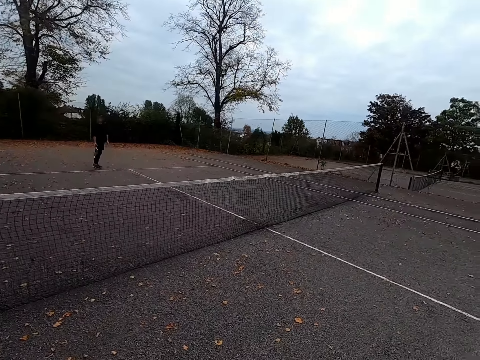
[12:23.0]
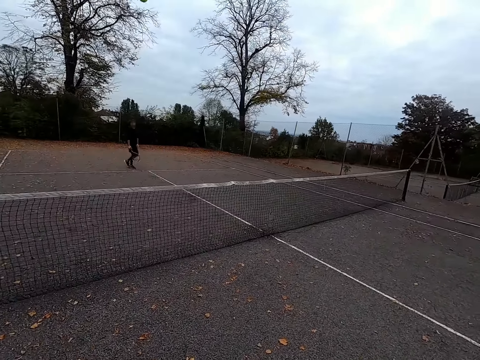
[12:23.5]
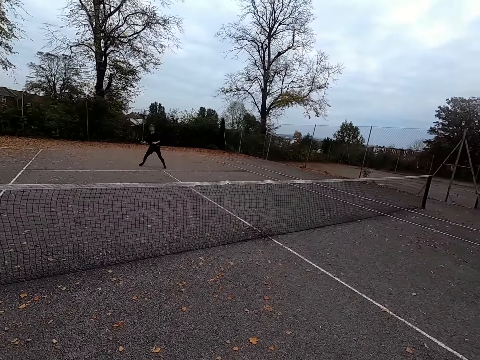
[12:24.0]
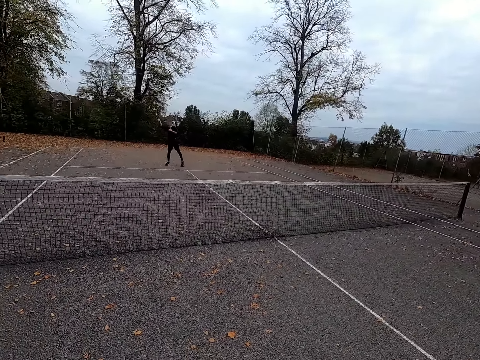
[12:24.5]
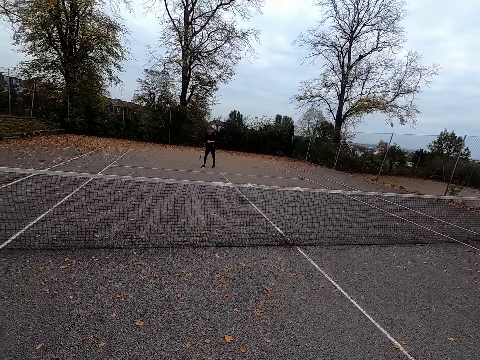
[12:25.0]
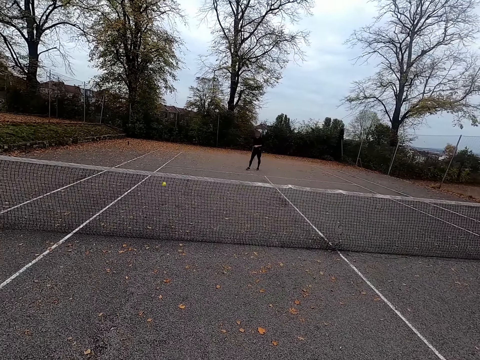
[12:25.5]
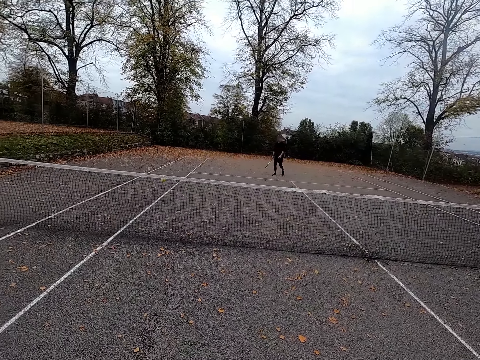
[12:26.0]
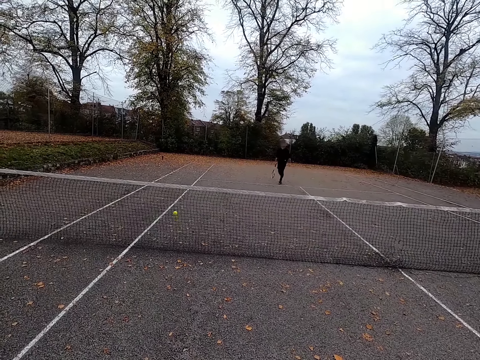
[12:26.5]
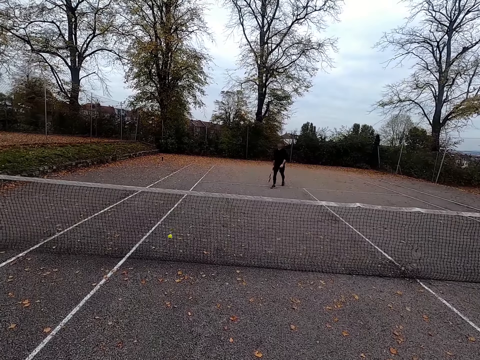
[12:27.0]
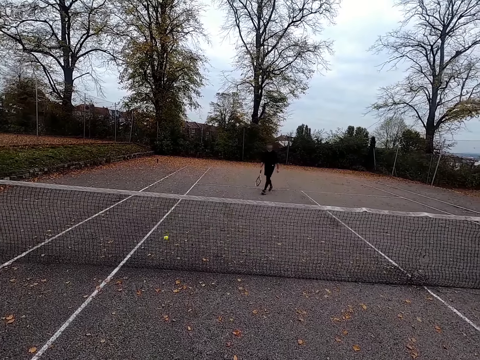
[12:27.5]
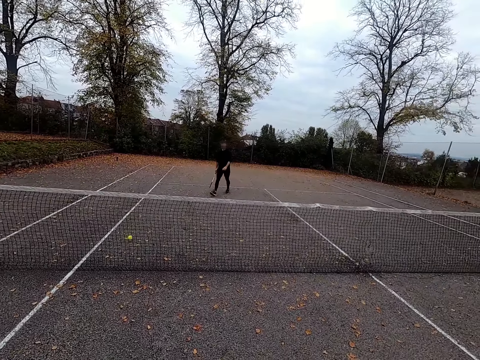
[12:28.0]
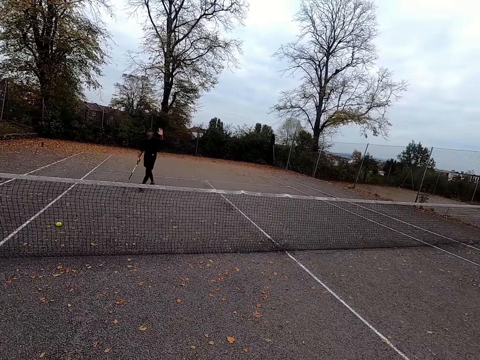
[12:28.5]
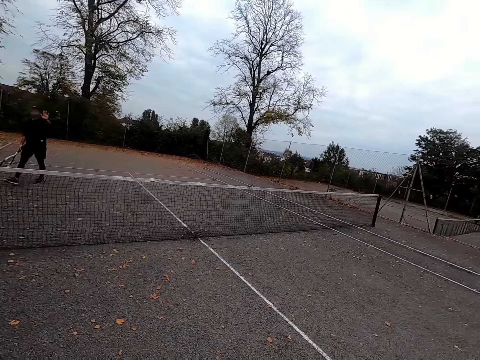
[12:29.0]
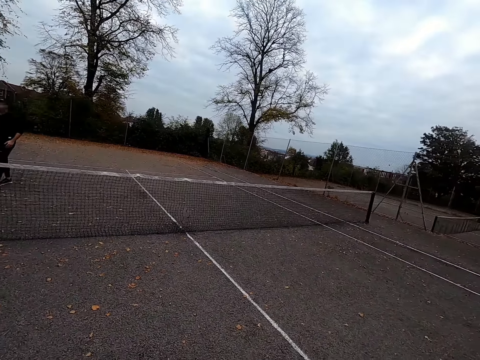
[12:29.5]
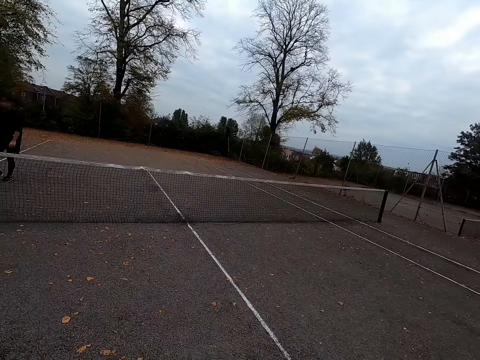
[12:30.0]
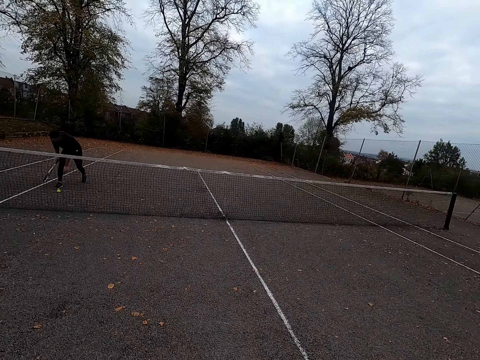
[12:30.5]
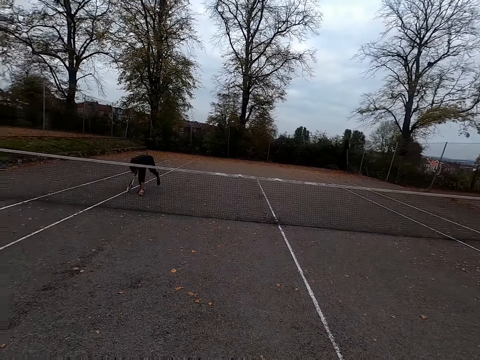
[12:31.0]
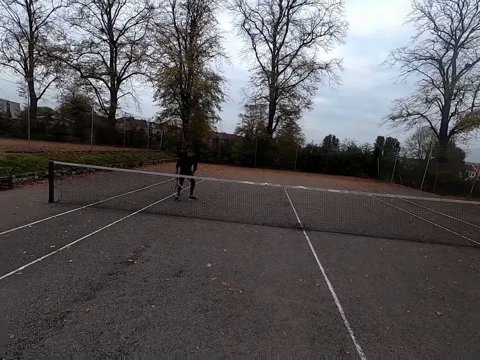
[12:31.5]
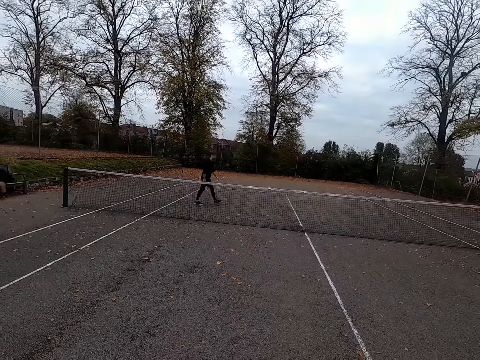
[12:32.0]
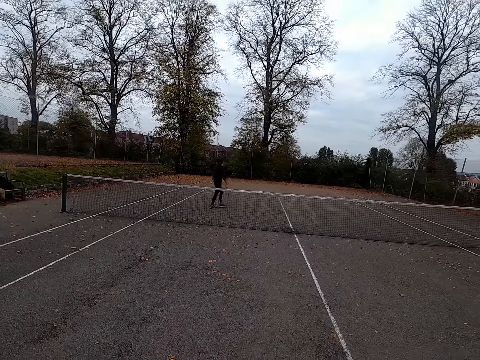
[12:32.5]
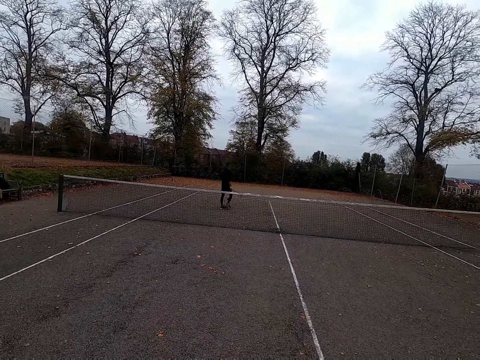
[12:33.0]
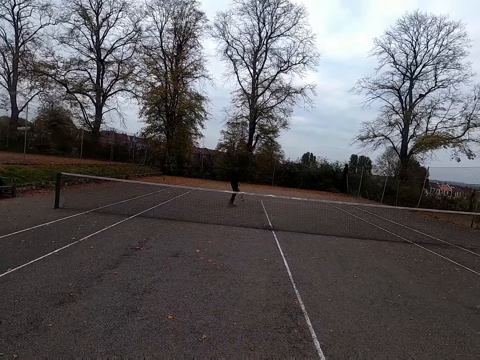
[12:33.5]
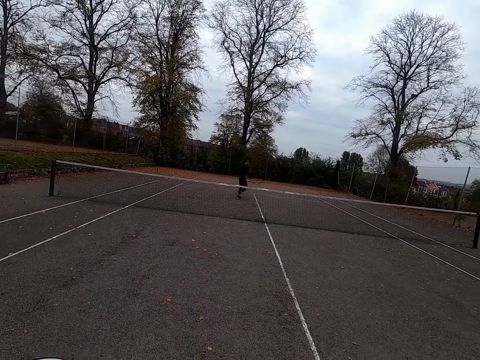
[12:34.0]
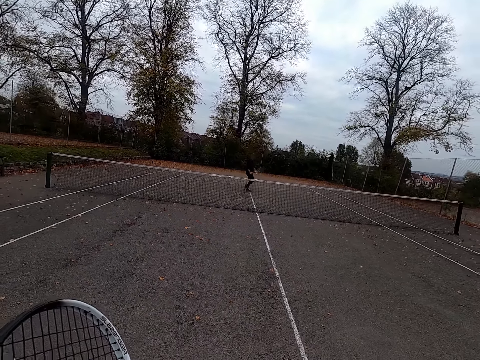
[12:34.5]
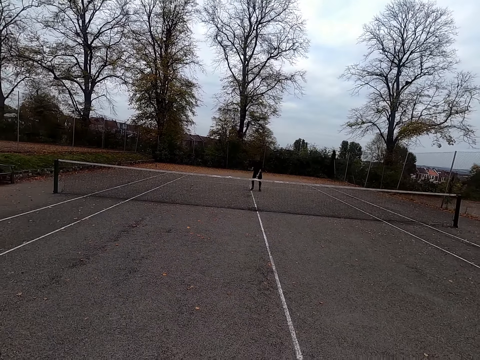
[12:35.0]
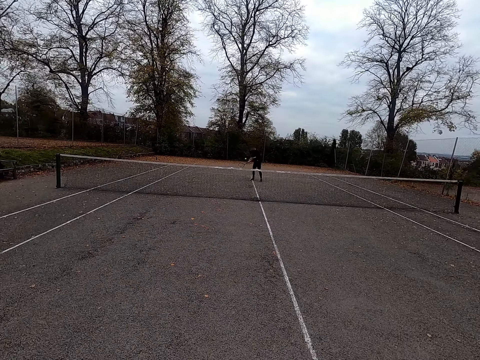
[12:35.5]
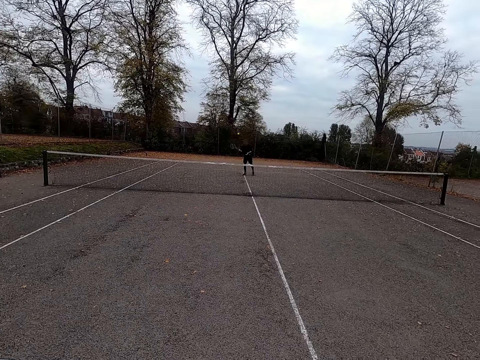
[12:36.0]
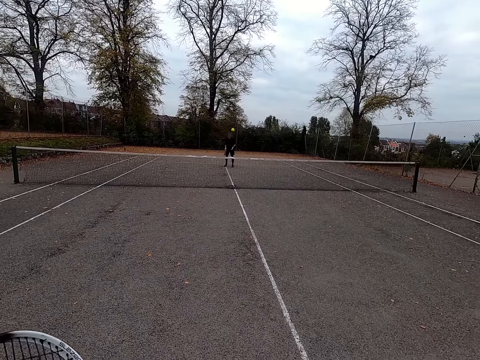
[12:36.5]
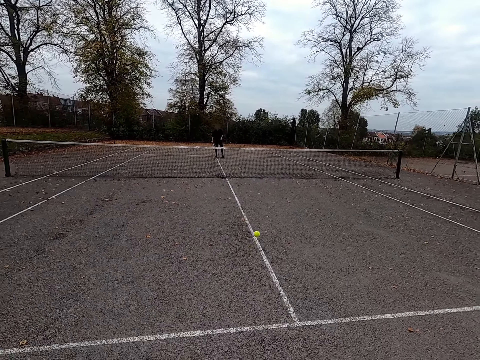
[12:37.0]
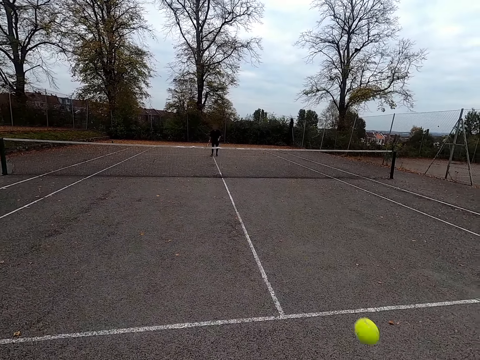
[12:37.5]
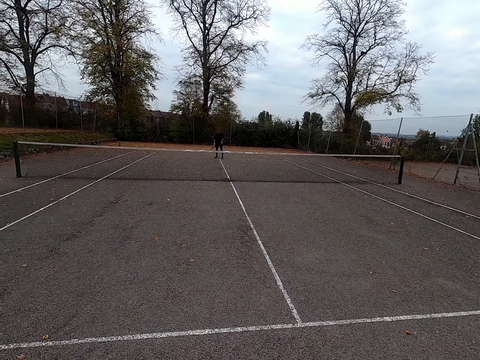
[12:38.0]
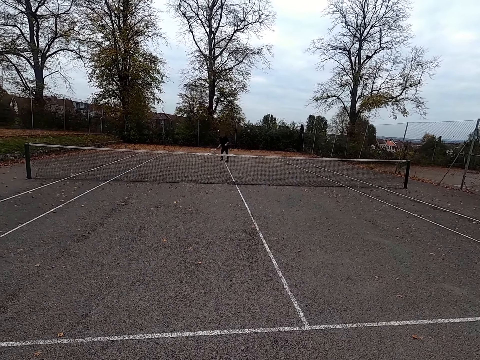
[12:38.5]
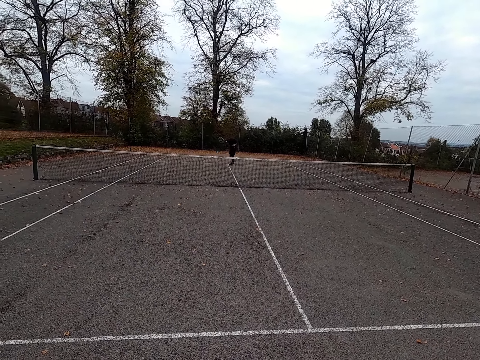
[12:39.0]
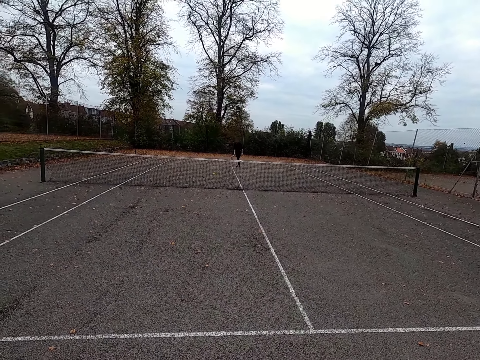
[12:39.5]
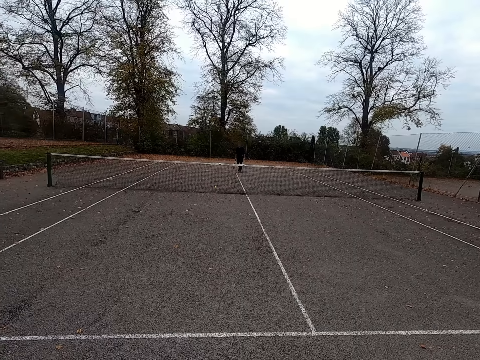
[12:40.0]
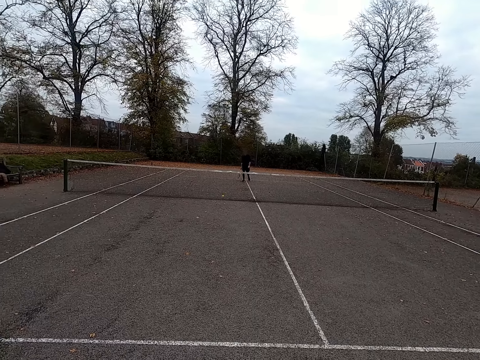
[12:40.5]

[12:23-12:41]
The camera wearer looks around and walks around. They throw the ball with the tennis bat and play against a man. The man throws the ball with the tennis bat, plays against the camera wearer, and walks around. The camera wearer looks around. The man picks a tennis ball and walks around. The man throws the ball with the tennis bat and plays against the camera wearer. The camera wearer throws the ball with the tennis bat and plays against the man.

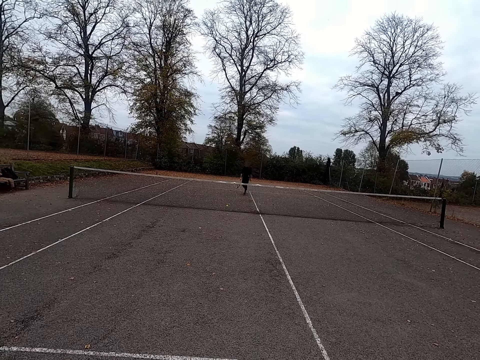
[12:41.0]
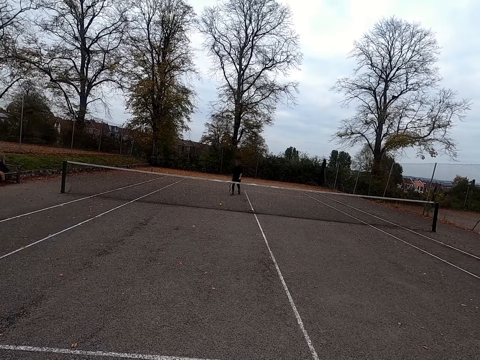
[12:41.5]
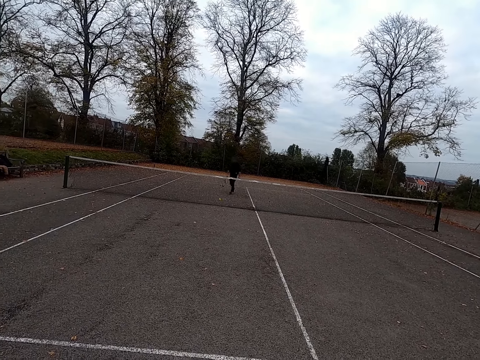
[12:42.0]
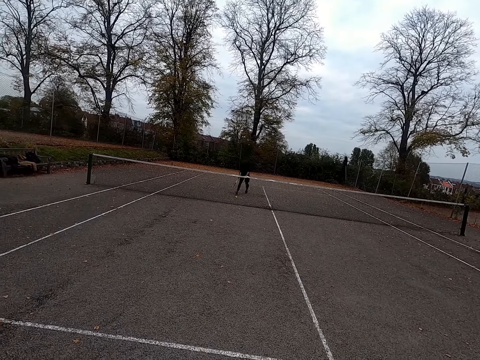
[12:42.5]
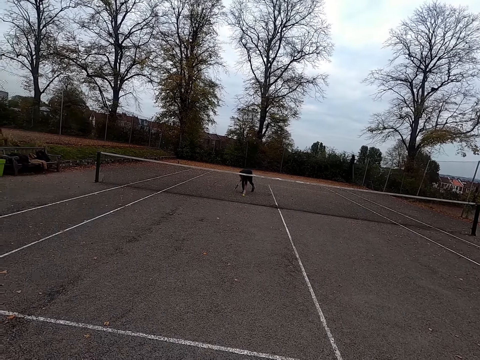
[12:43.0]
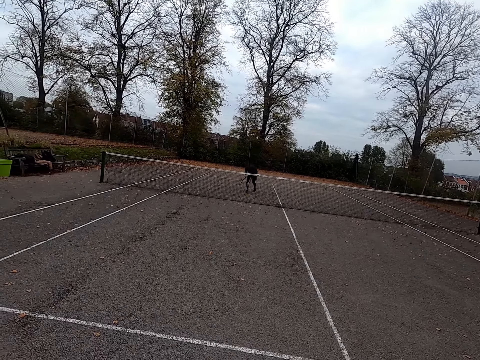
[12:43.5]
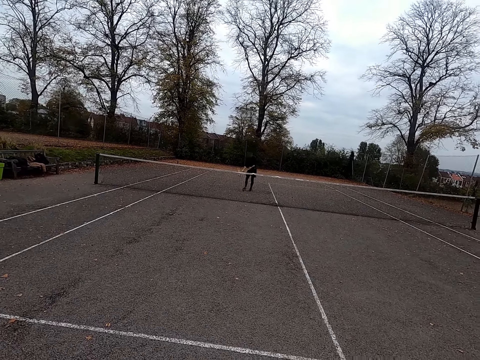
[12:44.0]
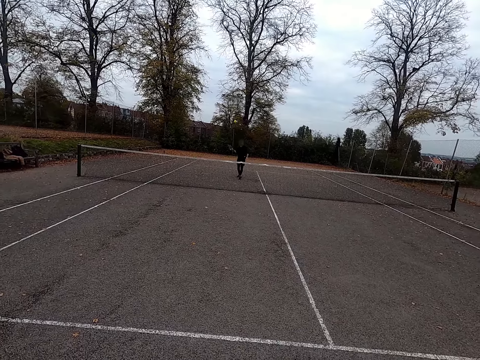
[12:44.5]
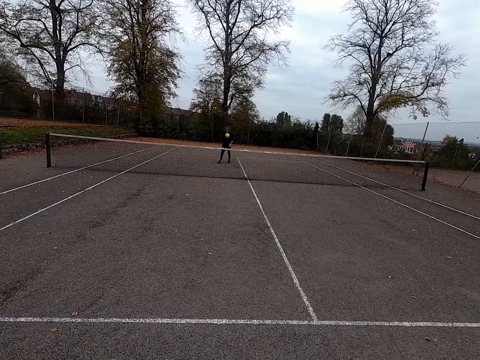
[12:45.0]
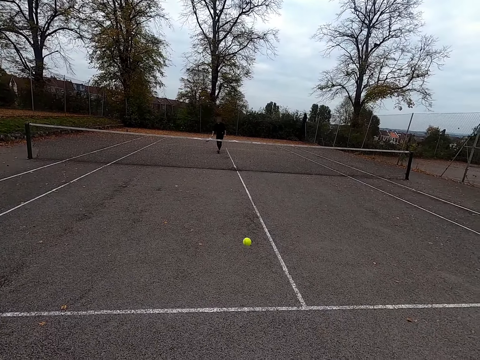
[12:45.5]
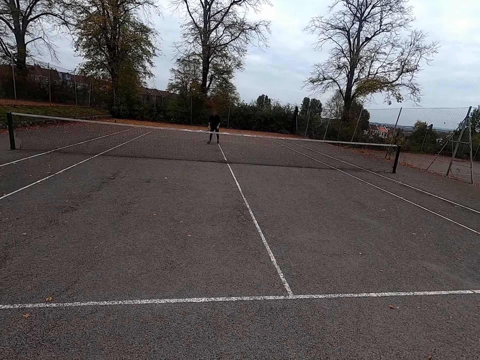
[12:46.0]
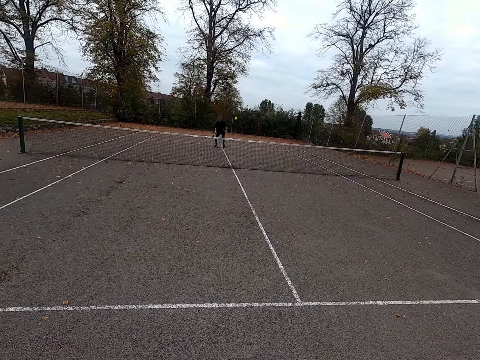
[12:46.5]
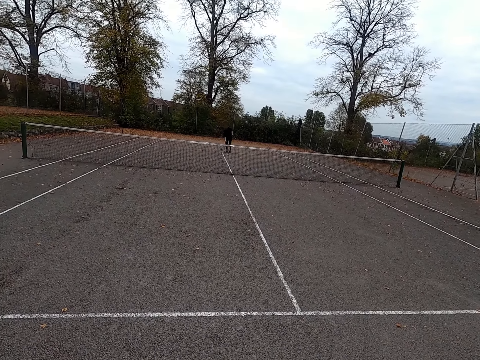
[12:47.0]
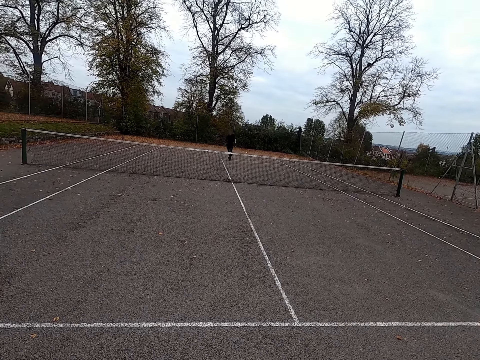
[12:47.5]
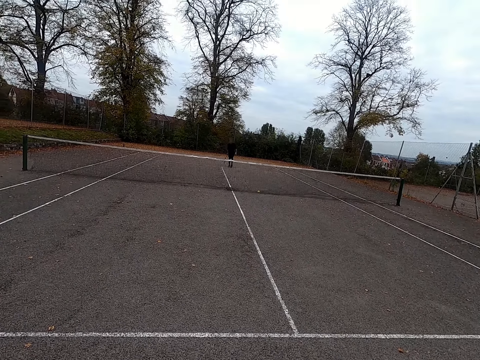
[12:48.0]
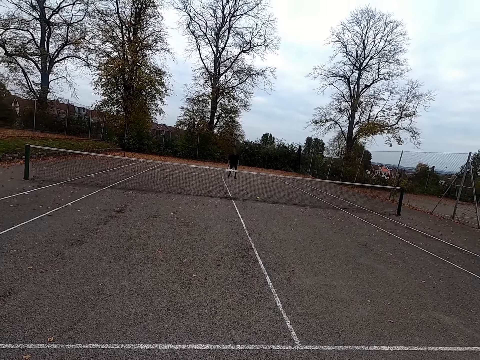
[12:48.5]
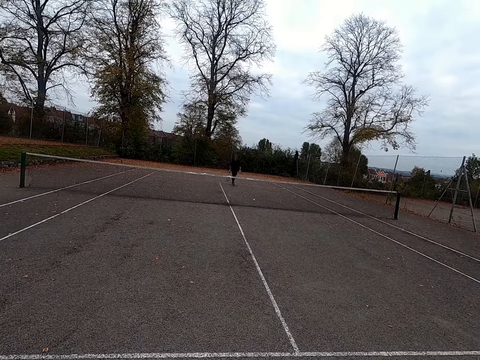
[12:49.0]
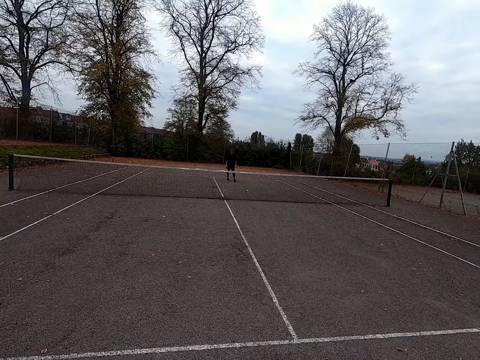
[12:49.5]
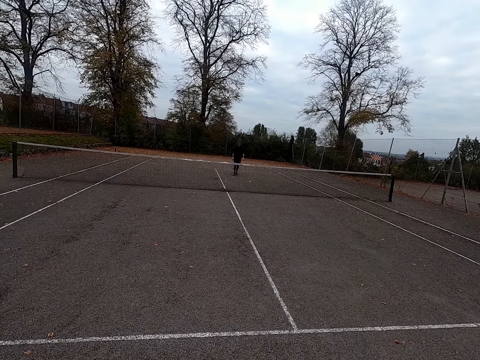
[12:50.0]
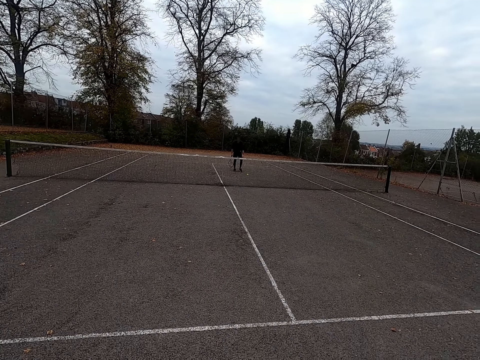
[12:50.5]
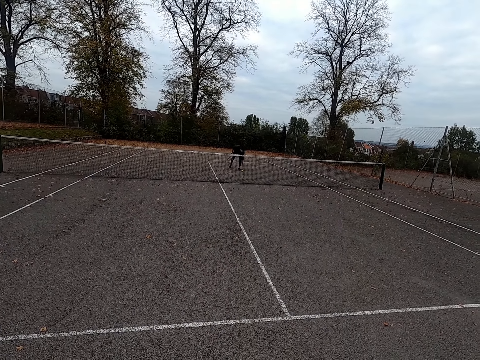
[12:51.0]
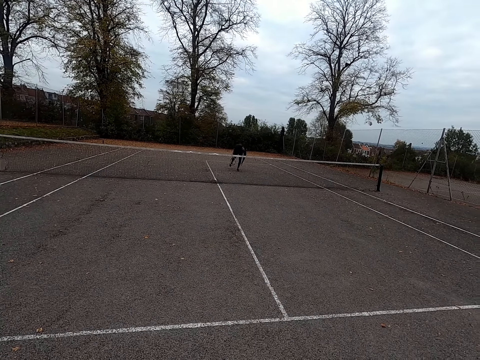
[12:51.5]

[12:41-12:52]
A man walks around and picks a tennis ball. The man throws the ball with the tennis bat and plays against the camera wearer. The camera wearer plays against the man and throws the ball with the tennis bat. The man throws the ball with the tennis bat, walks around, and picks a tennis ball.
